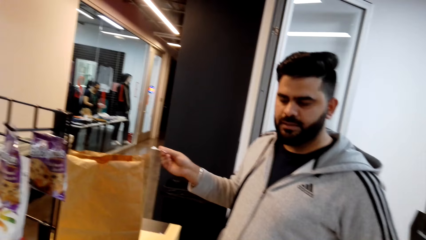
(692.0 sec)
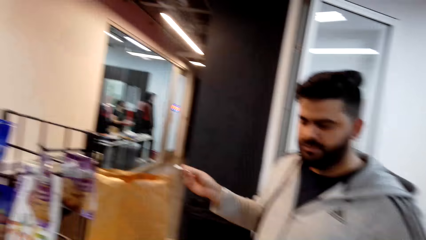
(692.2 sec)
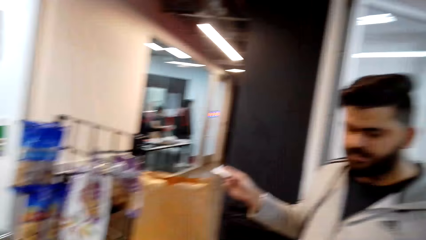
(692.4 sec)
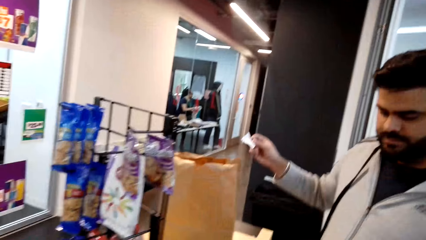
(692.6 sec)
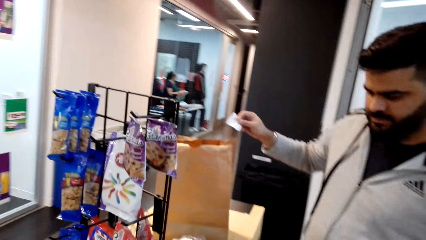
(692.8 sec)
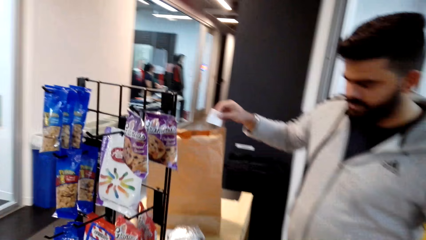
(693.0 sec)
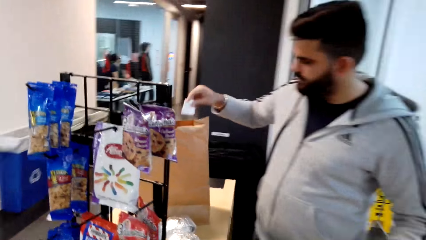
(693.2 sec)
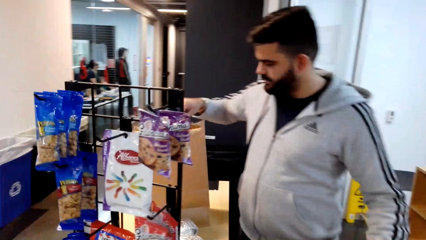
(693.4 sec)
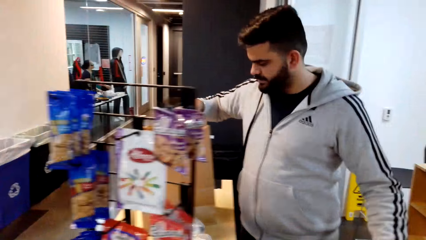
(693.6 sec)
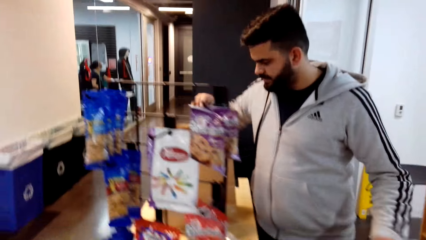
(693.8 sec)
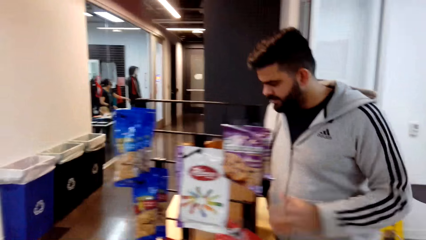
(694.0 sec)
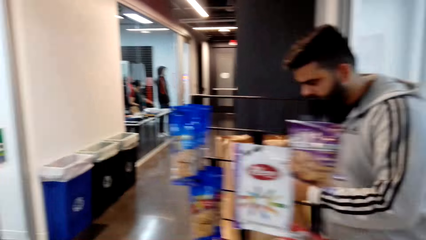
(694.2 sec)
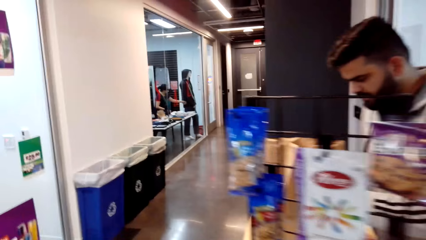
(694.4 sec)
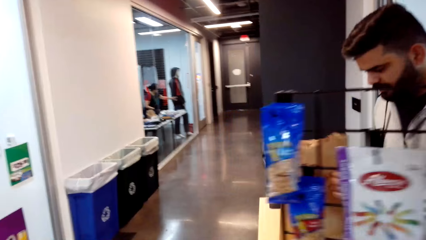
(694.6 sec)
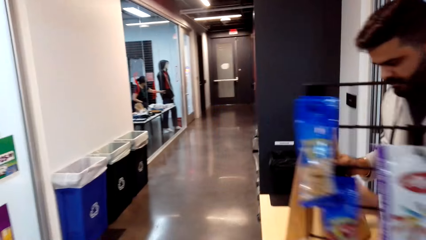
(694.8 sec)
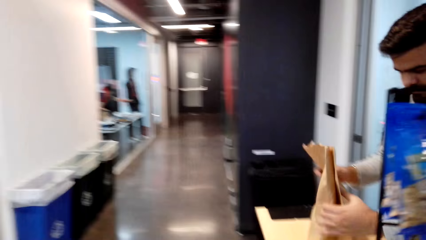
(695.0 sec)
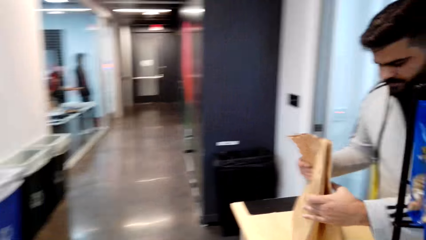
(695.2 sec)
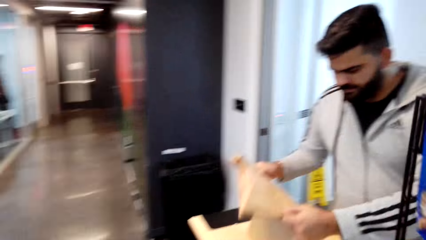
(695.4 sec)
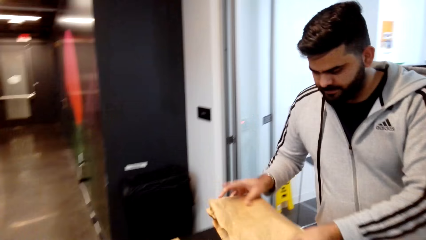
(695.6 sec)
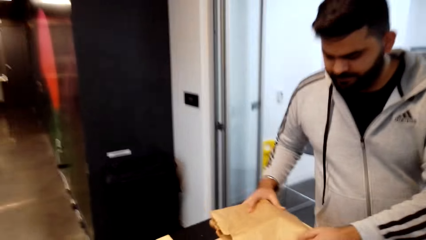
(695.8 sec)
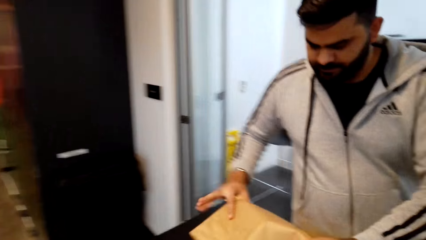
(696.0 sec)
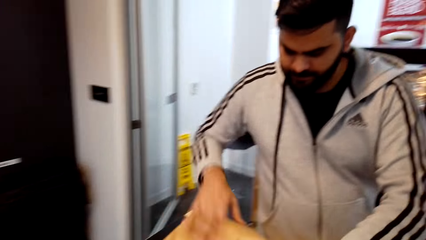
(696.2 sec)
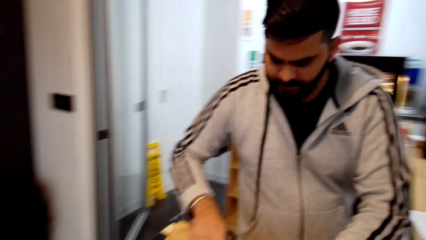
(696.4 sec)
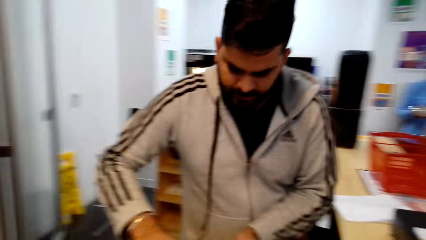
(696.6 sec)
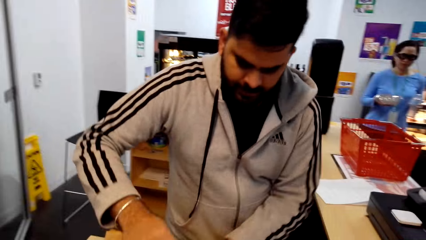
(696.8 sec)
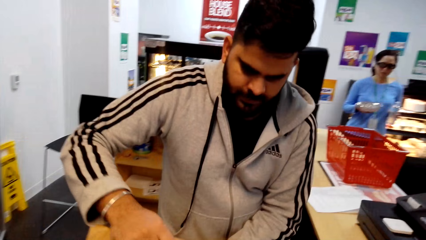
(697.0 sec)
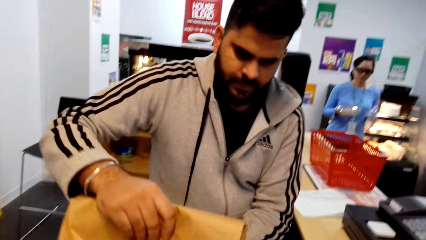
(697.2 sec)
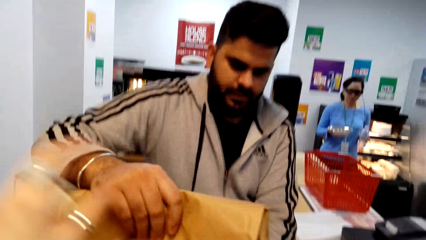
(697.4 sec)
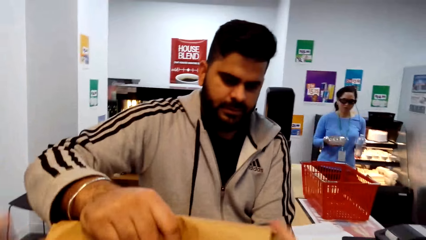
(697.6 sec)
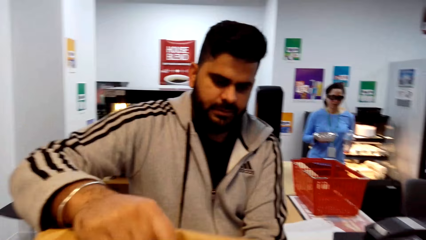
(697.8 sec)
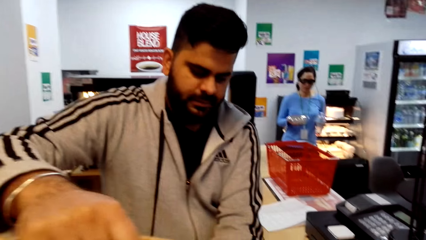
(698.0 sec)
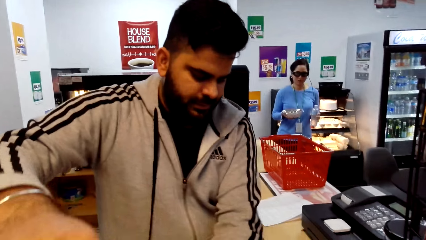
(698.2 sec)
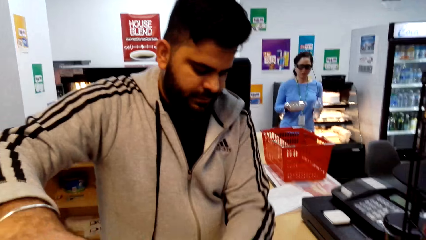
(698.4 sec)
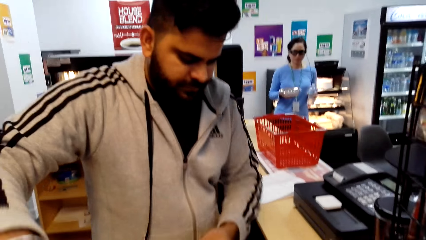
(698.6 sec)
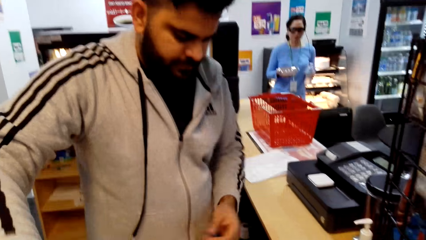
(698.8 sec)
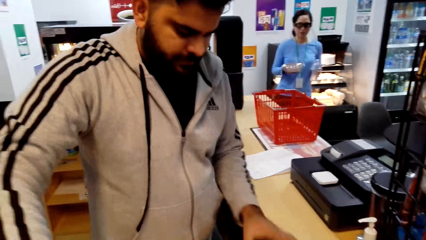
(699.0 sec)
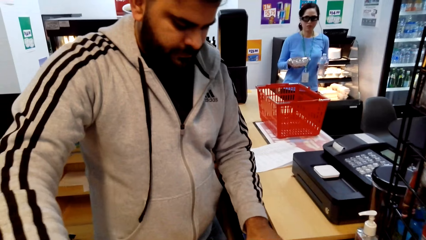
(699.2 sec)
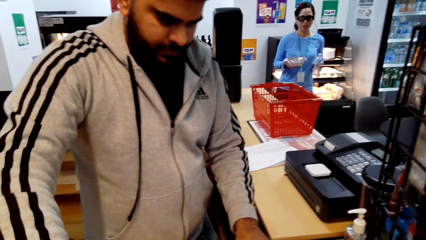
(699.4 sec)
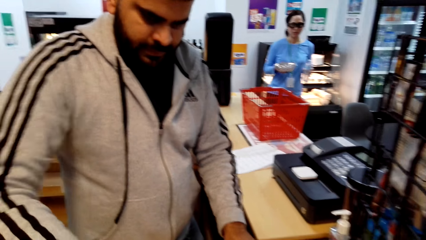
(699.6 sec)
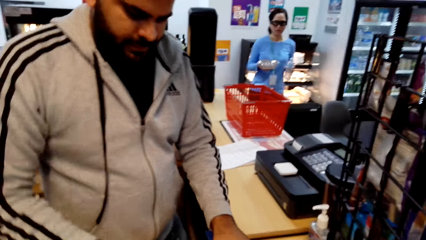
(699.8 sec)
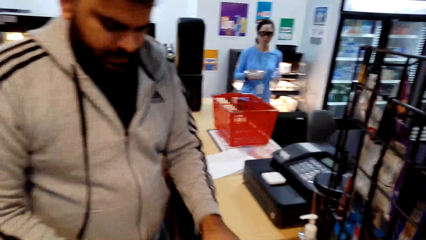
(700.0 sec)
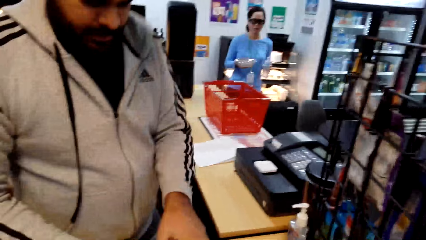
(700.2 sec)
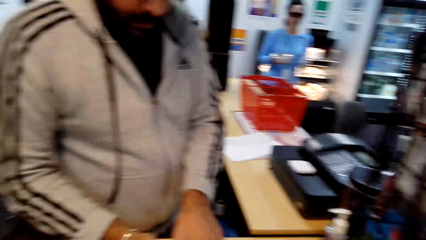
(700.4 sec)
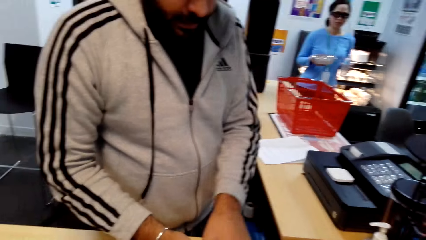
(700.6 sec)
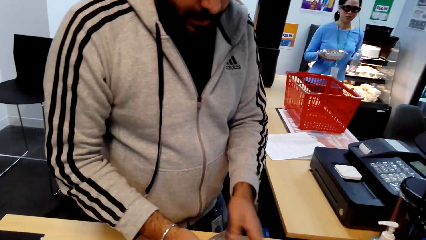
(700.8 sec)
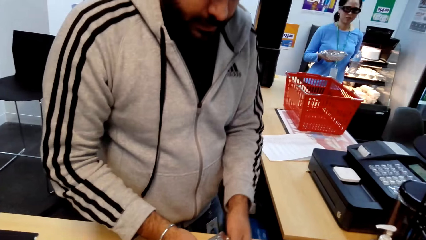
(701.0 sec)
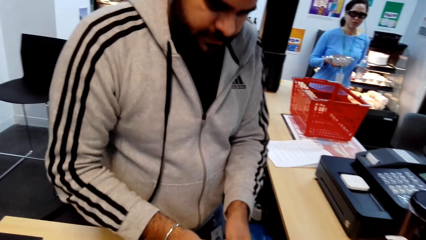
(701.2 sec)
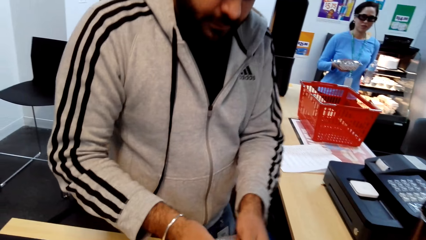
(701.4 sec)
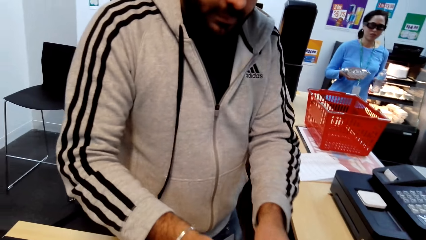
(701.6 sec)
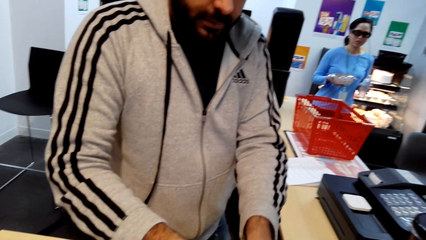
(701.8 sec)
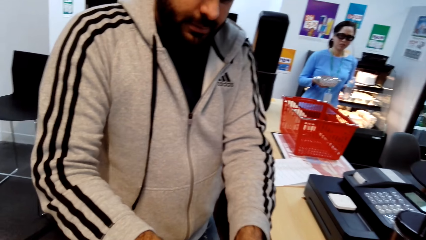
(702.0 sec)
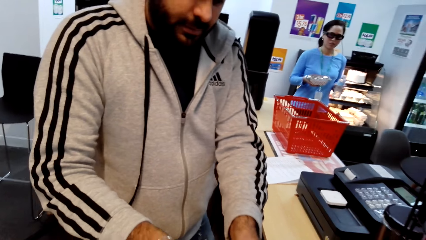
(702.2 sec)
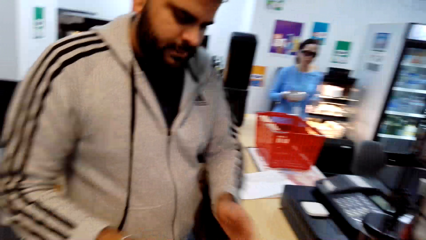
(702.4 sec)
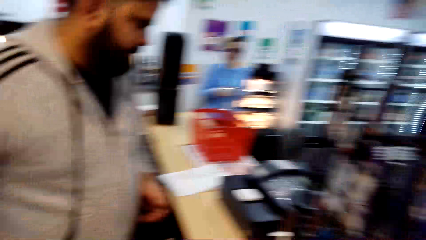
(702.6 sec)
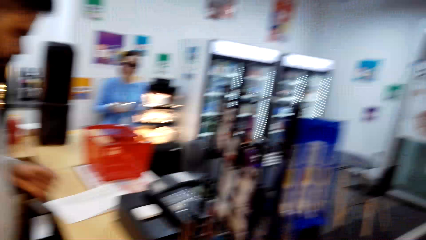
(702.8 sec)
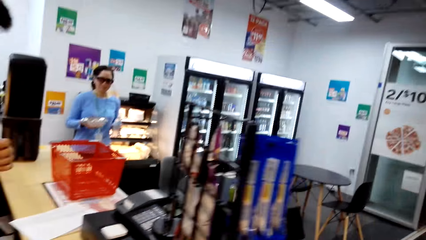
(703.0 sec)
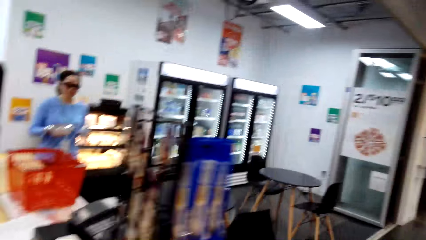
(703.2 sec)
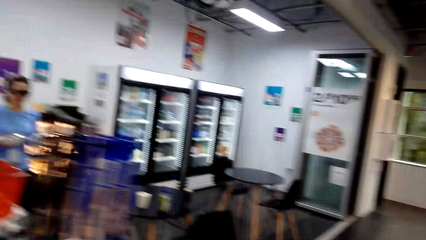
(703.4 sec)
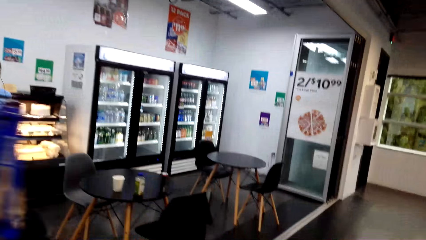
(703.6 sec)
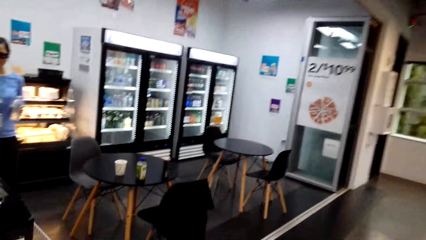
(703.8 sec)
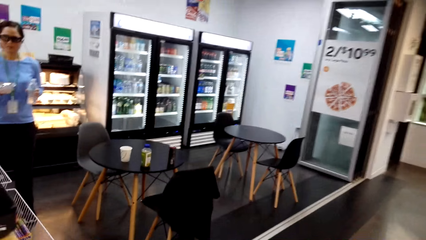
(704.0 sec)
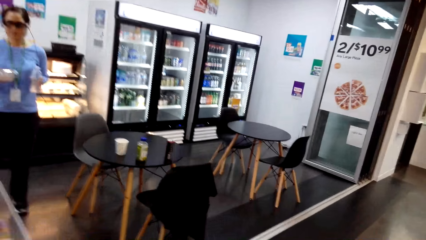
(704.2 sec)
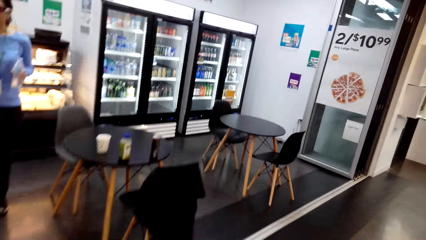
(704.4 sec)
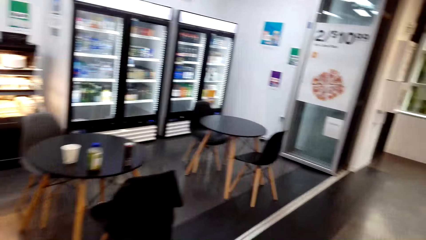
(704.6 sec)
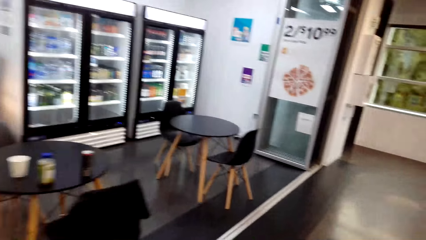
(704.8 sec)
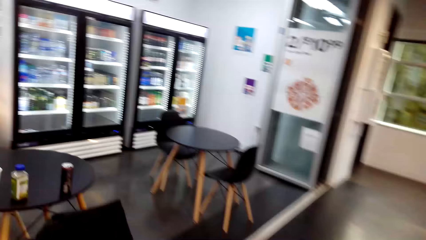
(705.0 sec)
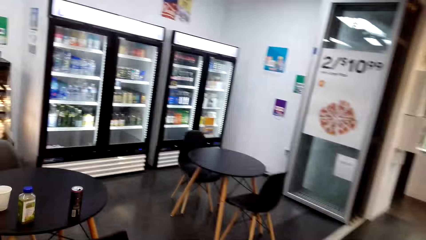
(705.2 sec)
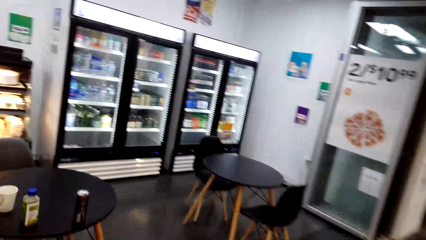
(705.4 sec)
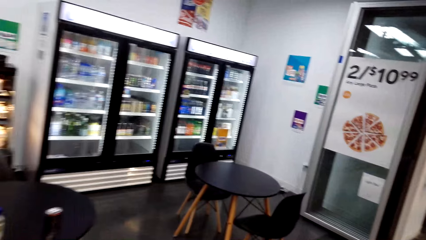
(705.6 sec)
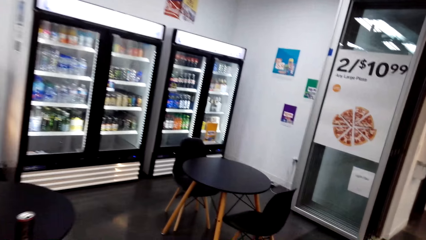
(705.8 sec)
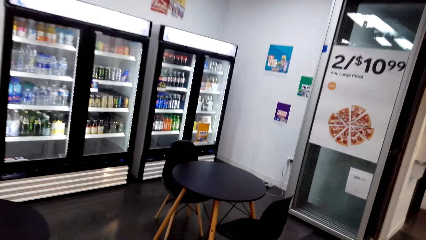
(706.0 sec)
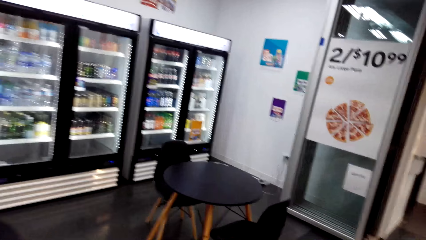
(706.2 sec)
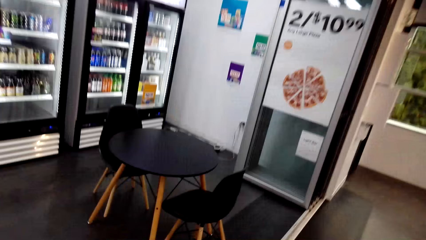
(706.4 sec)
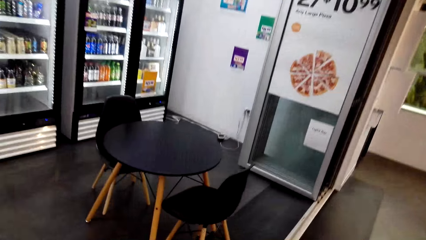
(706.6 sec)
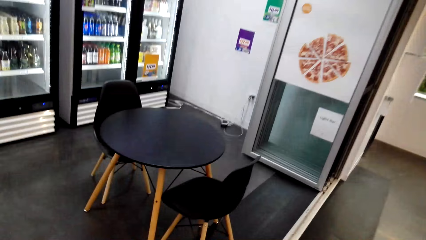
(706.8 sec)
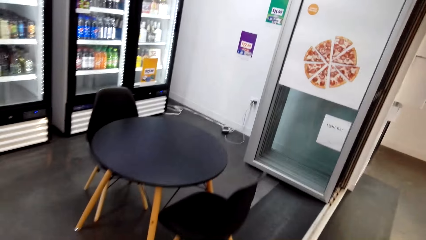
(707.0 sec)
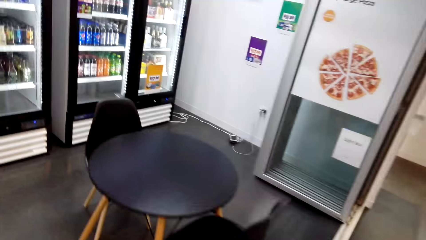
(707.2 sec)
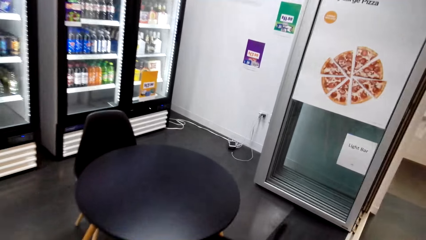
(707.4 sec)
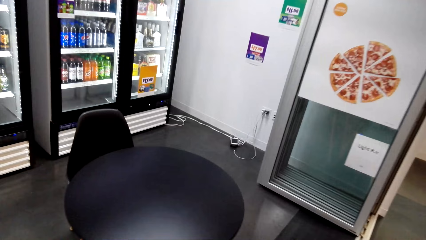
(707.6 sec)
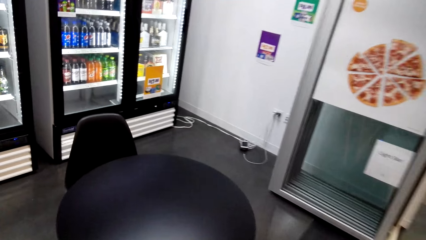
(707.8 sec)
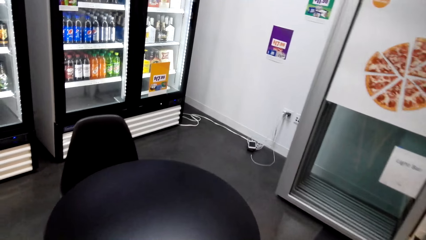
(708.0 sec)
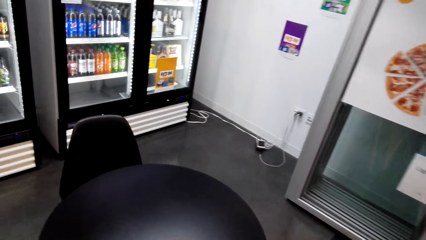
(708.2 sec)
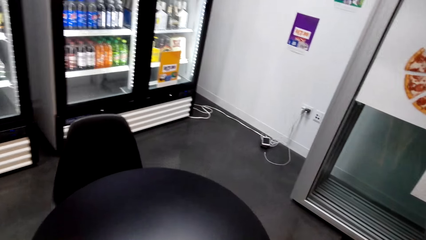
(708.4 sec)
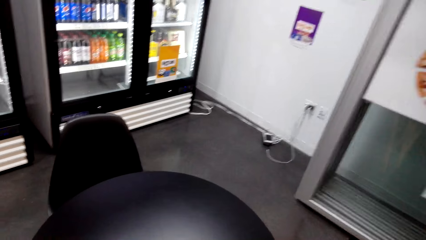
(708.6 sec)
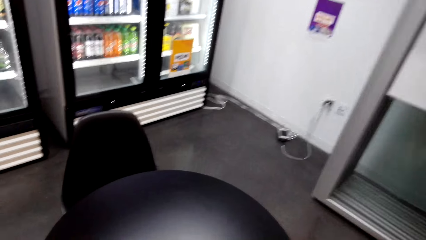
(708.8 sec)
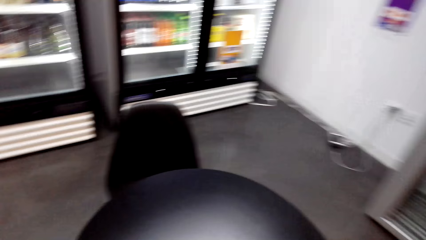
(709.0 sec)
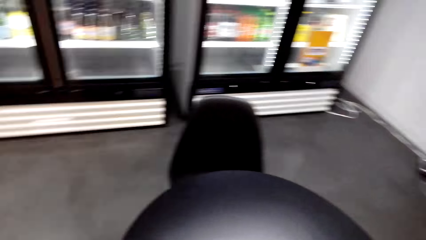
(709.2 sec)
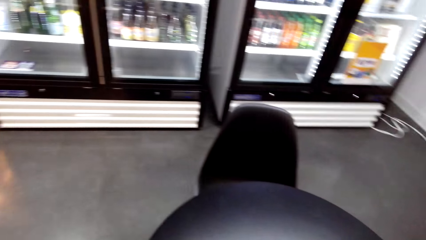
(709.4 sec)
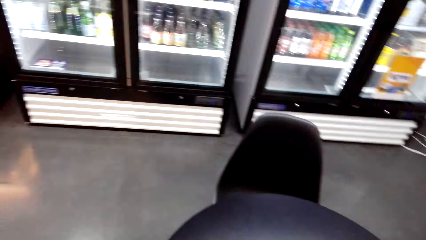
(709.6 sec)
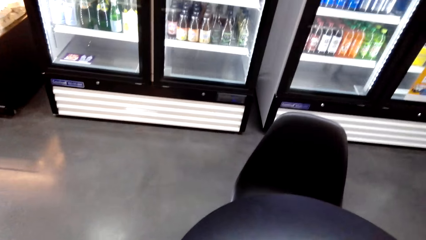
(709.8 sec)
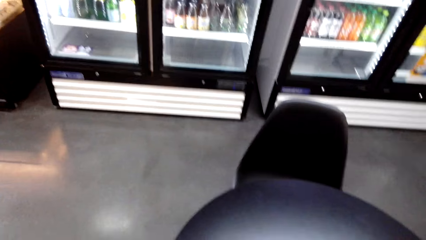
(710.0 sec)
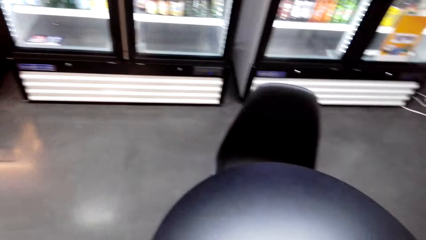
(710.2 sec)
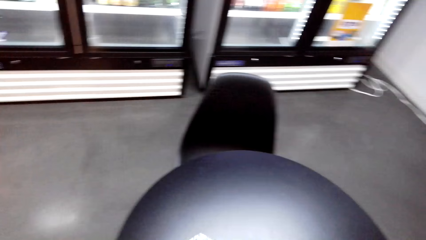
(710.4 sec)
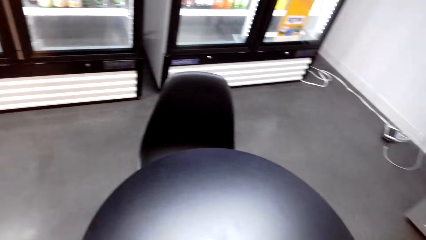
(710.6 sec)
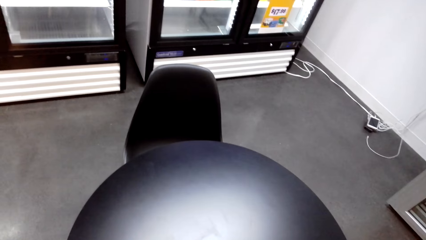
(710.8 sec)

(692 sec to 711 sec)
A cashier puts the receipt in a grocery bag. The cashier hands the grocery bag to the camera wearer. The camera wearer moves around. They walk to the seat.
